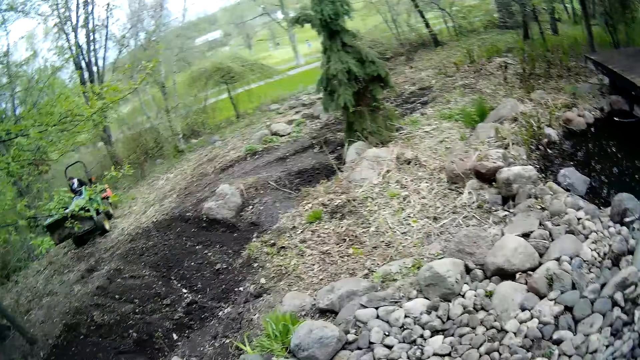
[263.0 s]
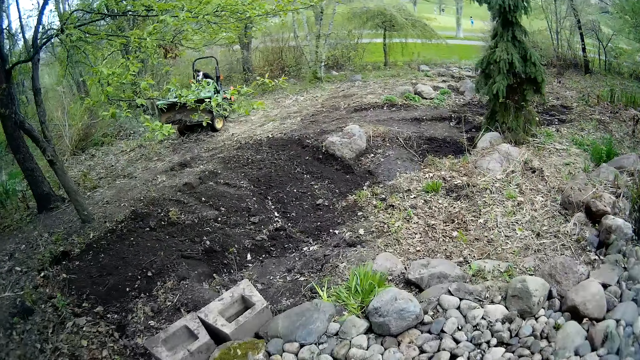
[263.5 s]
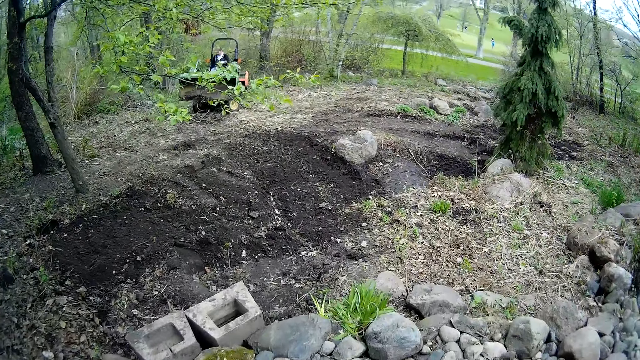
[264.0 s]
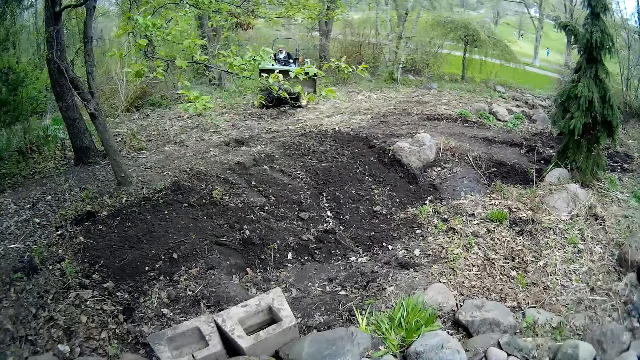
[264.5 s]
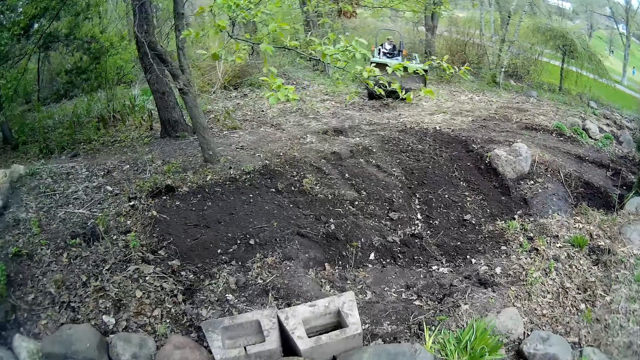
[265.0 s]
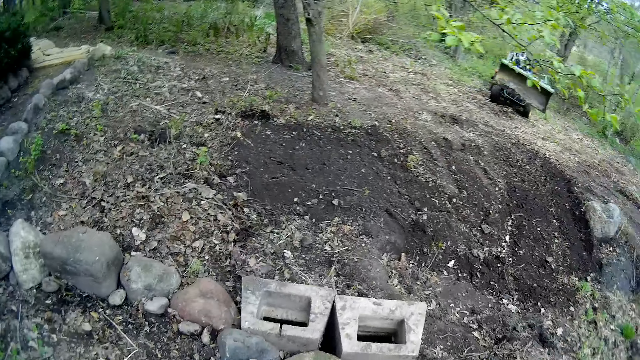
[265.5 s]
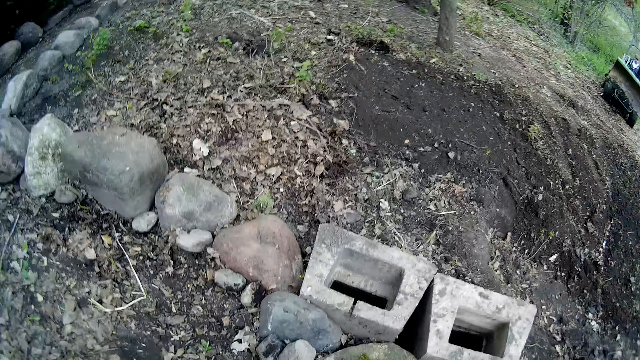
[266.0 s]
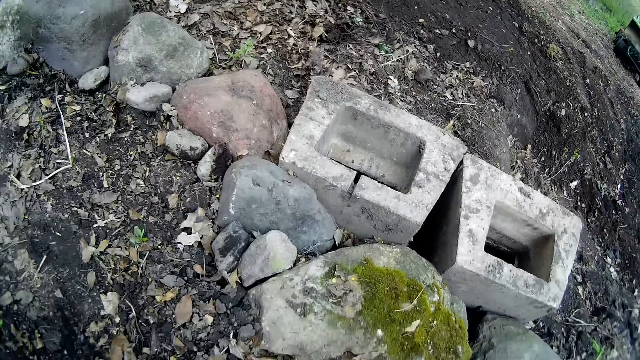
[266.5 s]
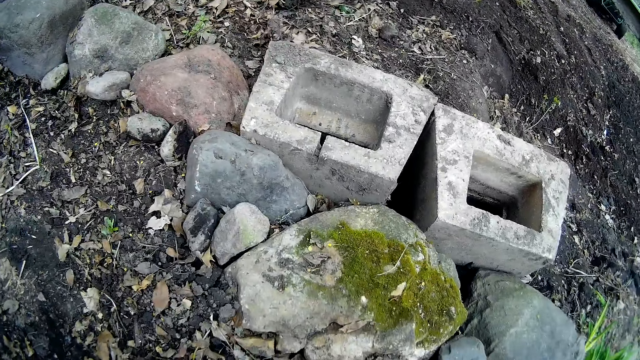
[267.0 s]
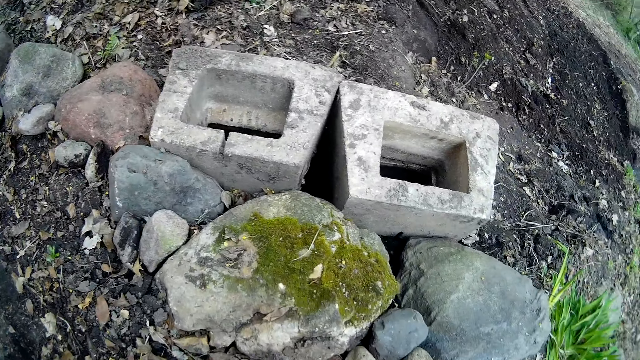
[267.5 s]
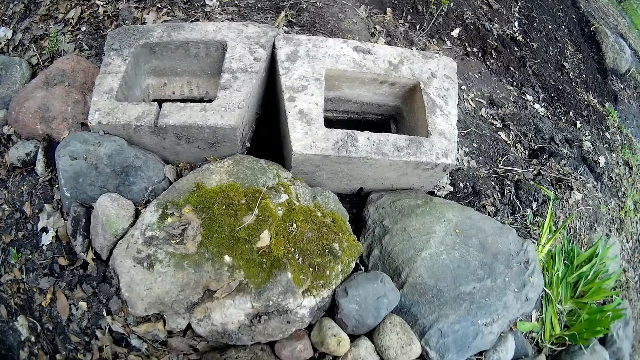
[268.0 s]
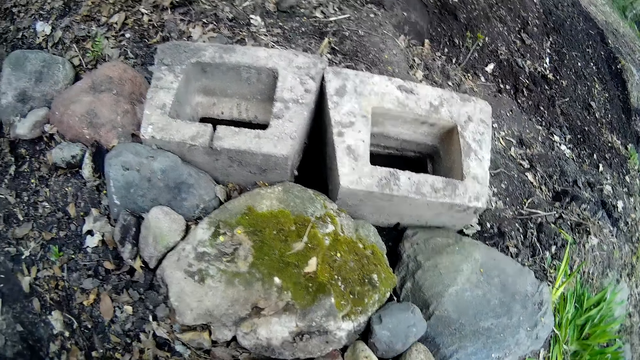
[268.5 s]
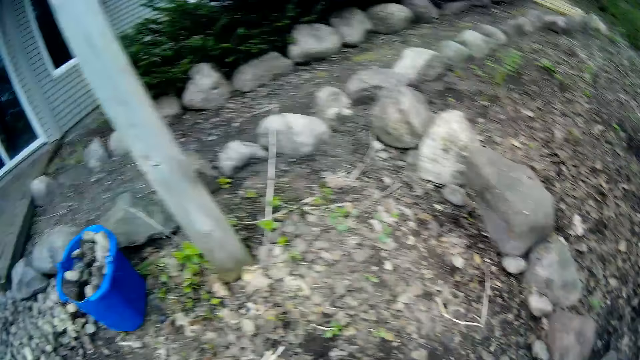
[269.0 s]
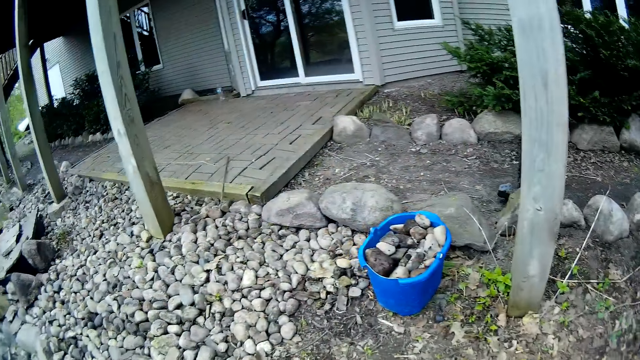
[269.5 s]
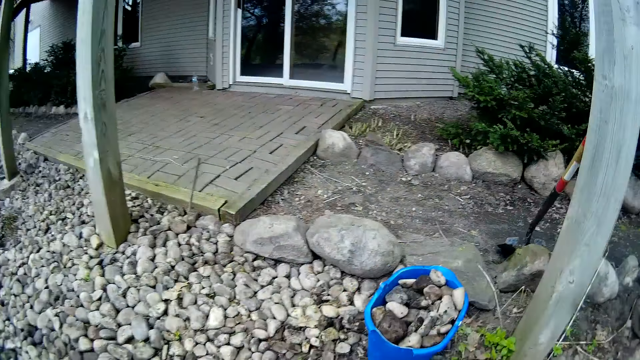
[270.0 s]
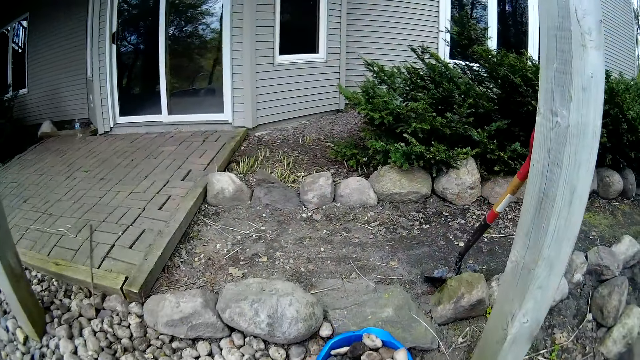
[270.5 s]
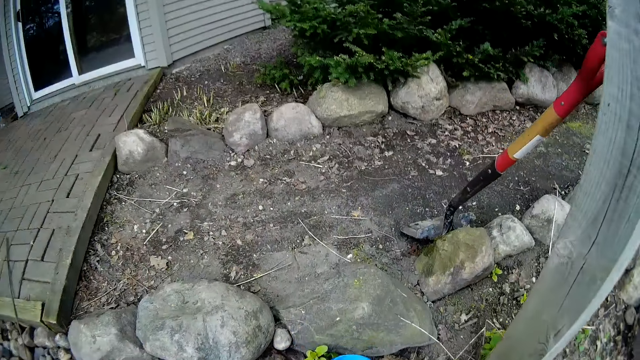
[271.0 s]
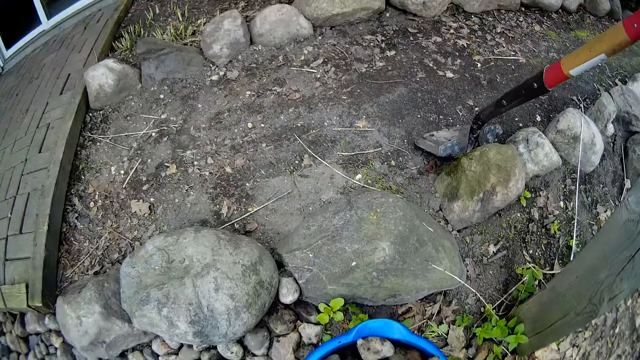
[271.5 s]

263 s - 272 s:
The camera wearer looks at a driver. They arrange stones on the ground and walk.

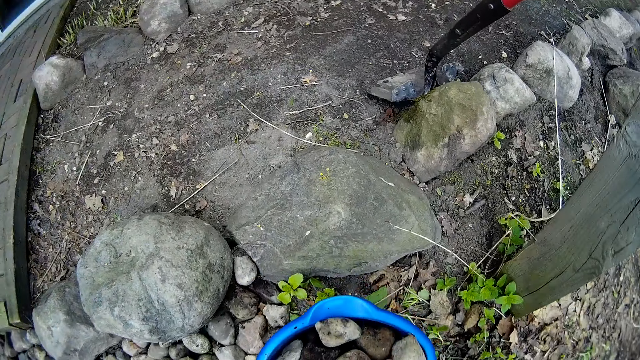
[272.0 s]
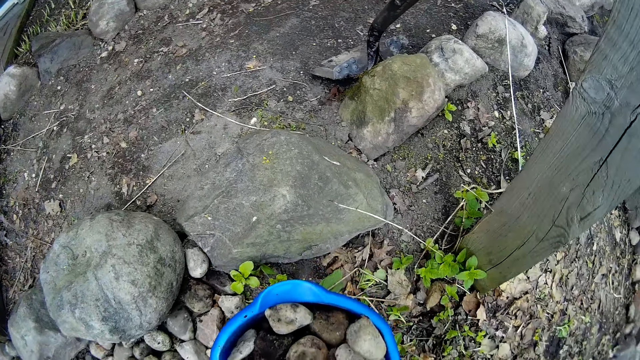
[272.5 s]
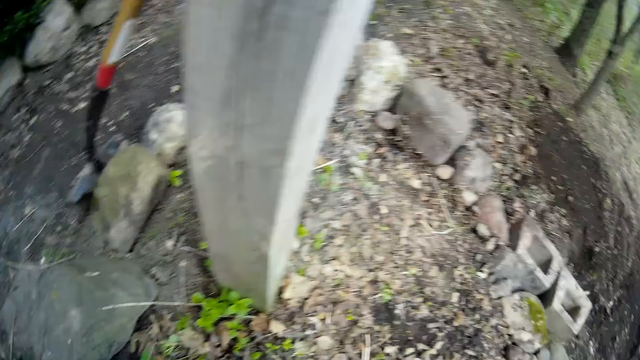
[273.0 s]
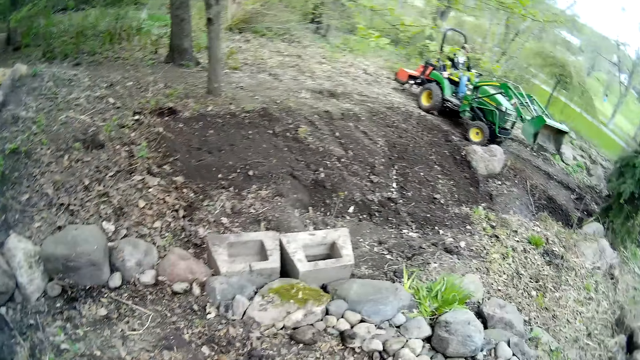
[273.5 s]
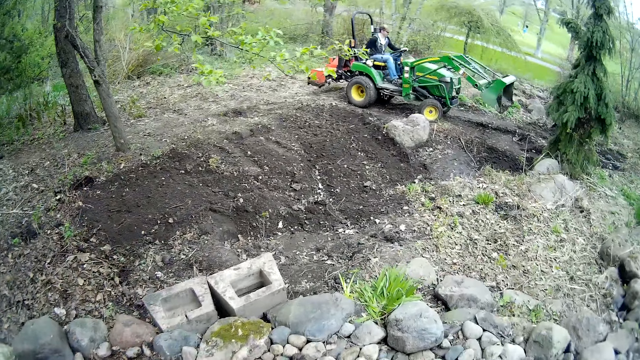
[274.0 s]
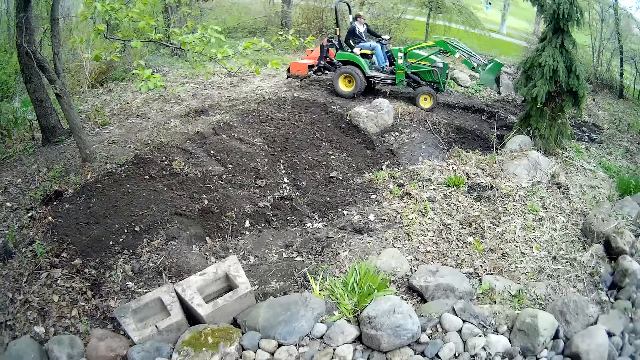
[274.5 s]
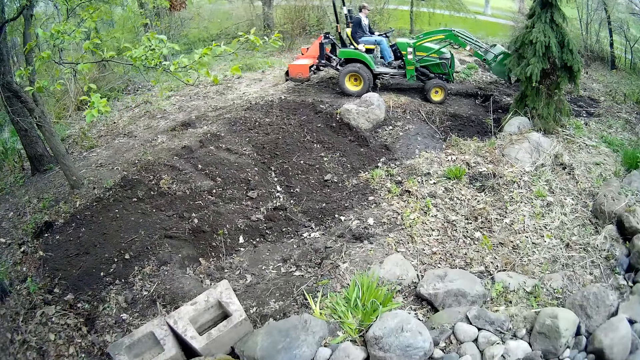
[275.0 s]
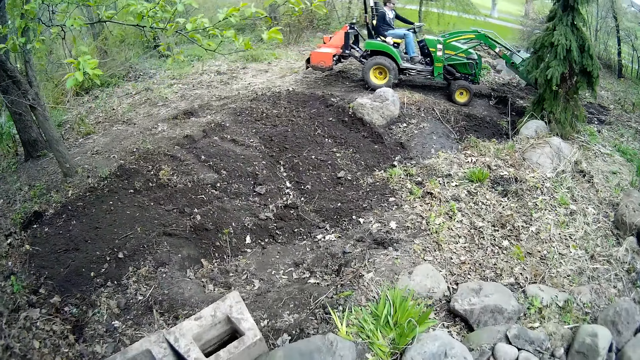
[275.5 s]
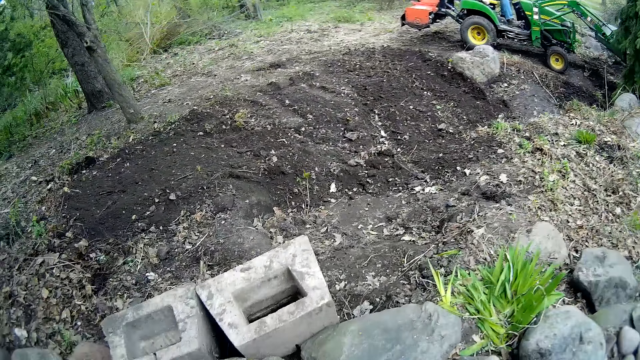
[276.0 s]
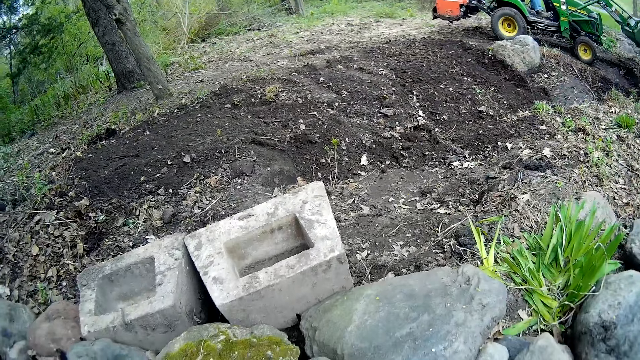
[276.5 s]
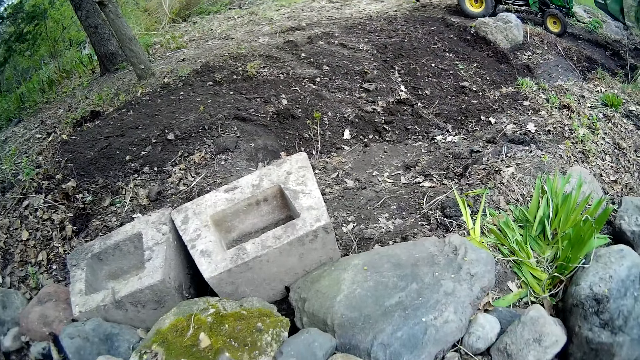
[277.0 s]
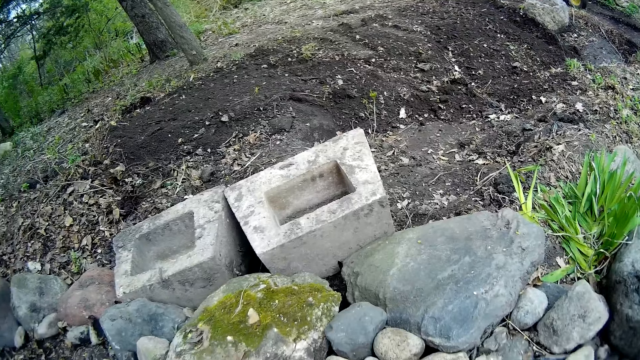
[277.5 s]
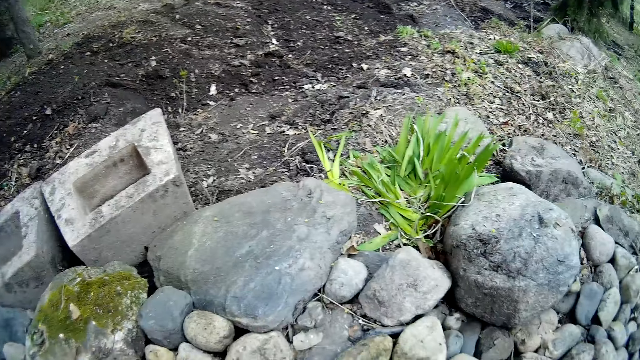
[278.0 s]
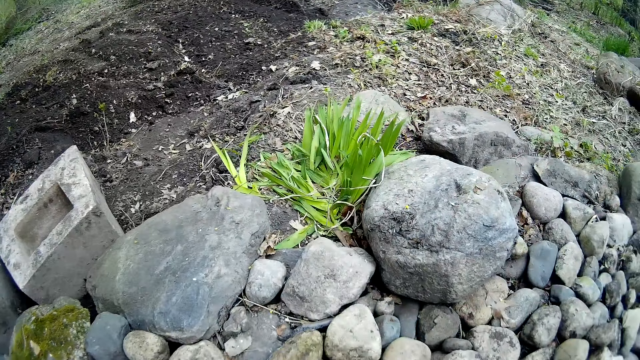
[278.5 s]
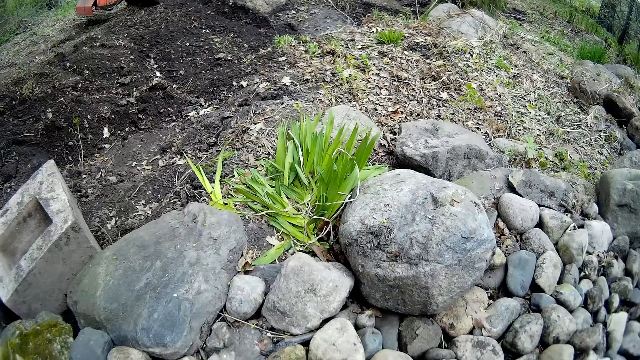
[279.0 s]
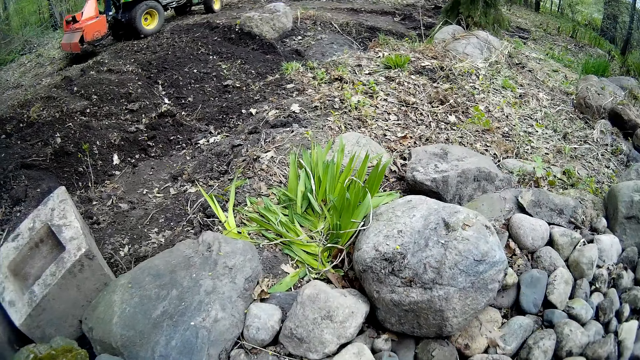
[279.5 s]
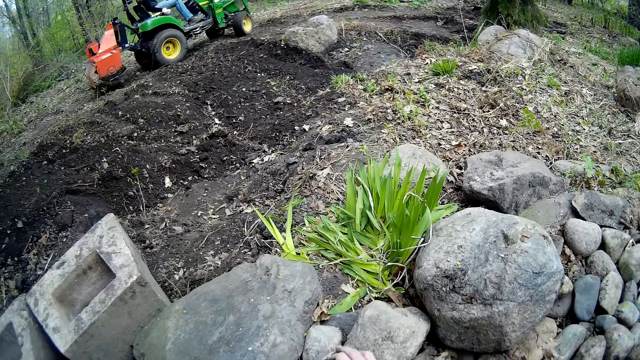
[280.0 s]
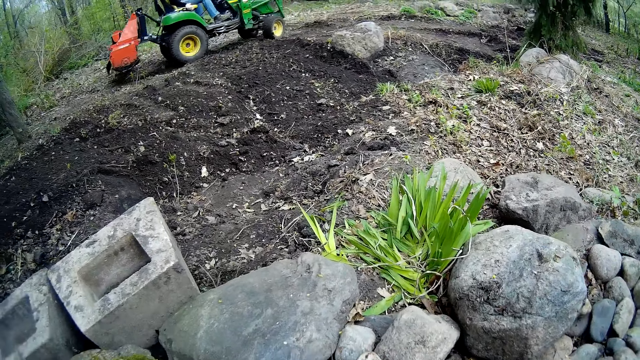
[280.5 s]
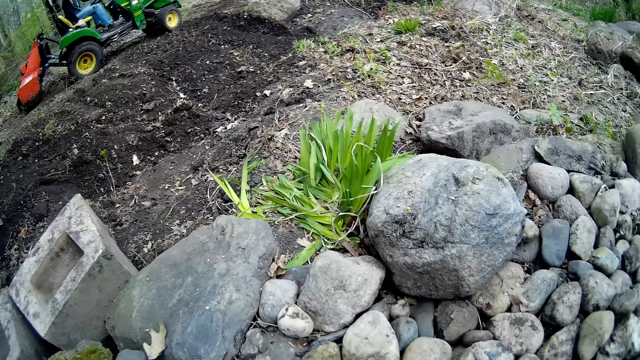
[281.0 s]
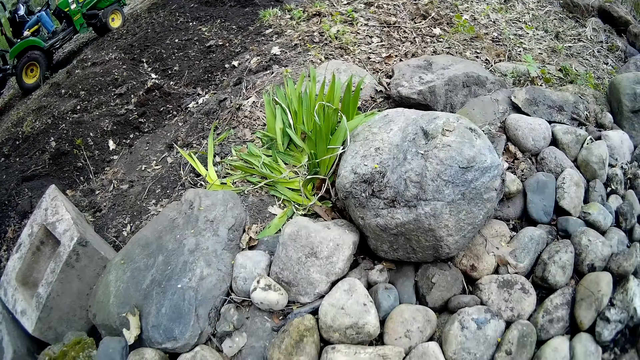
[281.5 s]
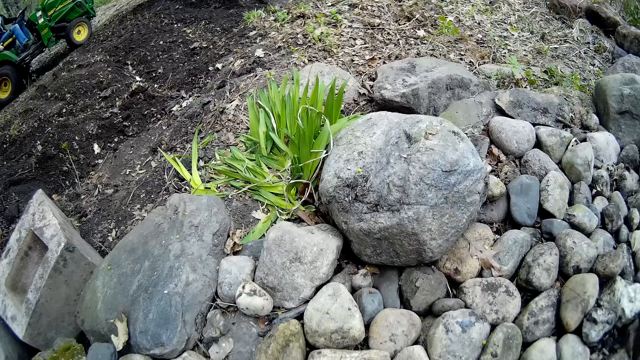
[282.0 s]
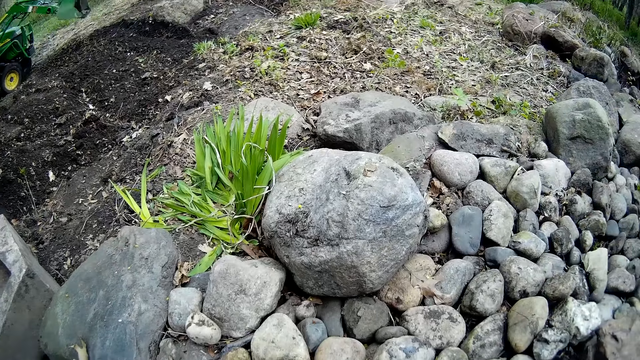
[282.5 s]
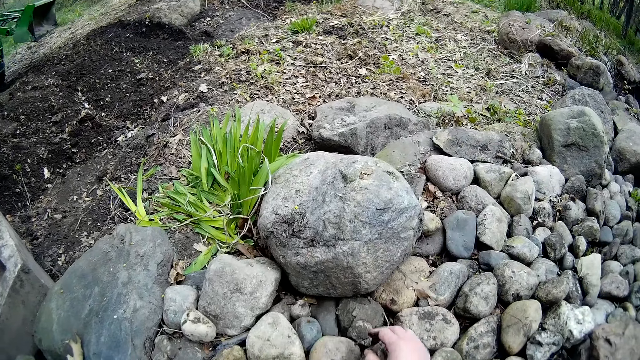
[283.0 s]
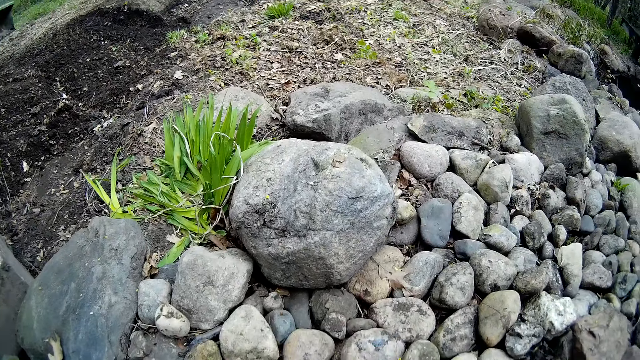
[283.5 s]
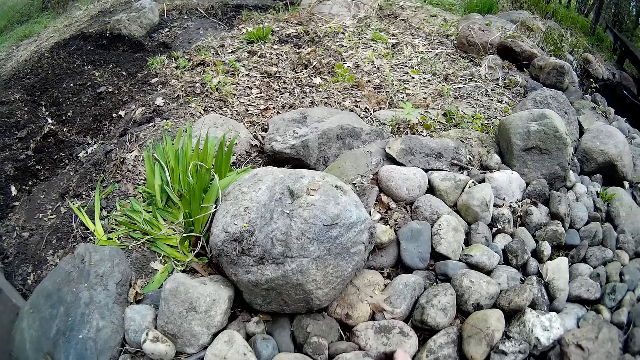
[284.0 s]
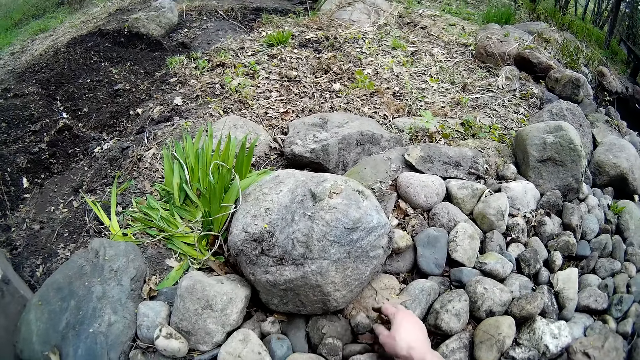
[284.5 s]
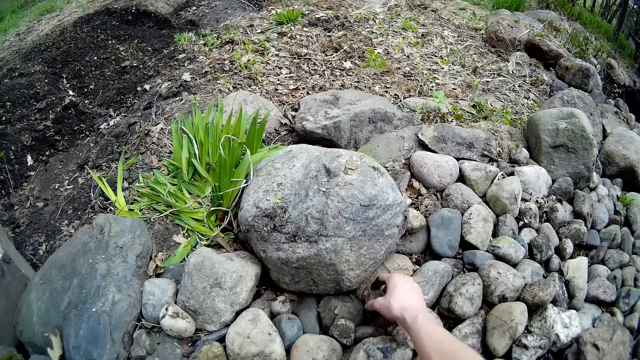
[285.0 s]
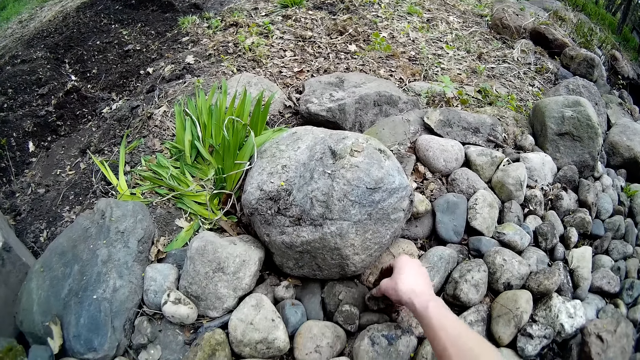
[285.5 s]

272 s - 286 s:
The camera wearer picks stones on the ground. He looks at the driver. He arranges the stones on the ground. He places some piece of rocks on the ground with his right hand. He throws a dry leaf on the ground with his left hand.
